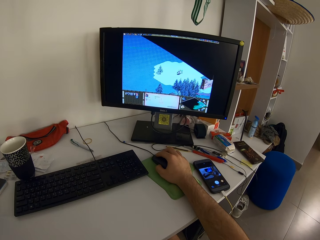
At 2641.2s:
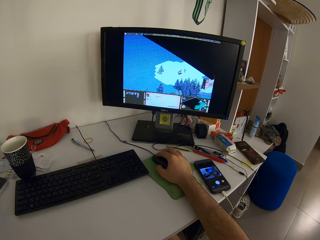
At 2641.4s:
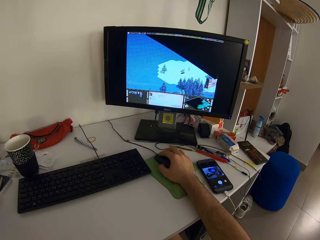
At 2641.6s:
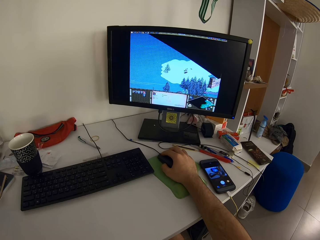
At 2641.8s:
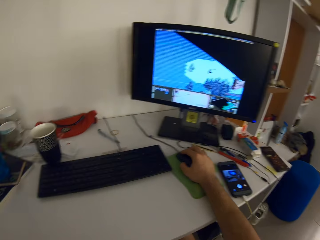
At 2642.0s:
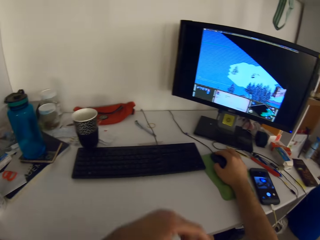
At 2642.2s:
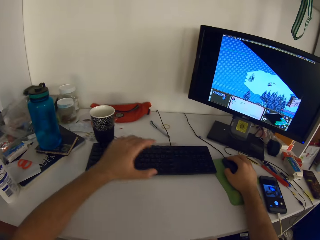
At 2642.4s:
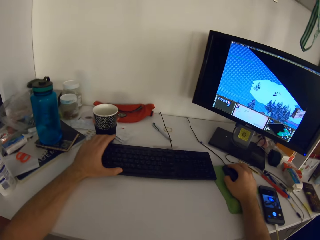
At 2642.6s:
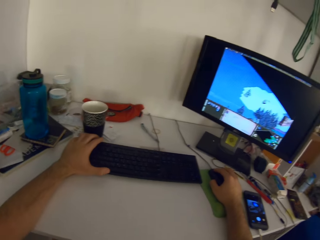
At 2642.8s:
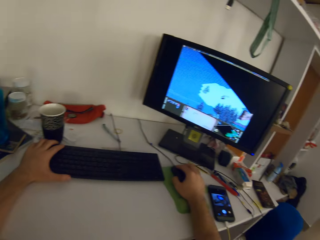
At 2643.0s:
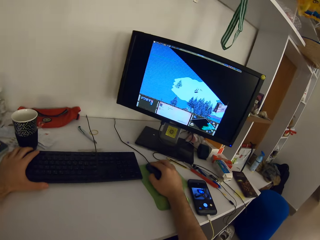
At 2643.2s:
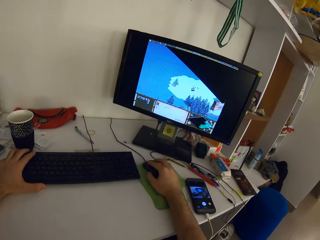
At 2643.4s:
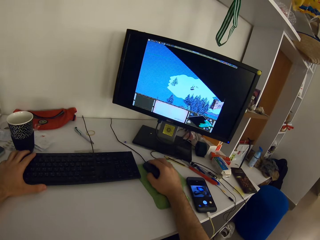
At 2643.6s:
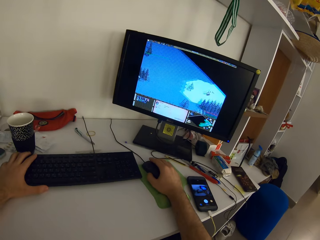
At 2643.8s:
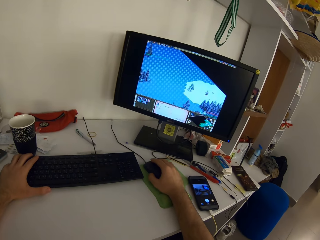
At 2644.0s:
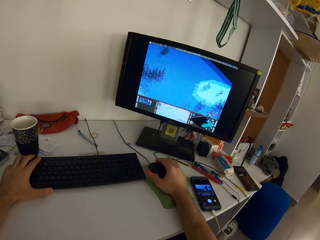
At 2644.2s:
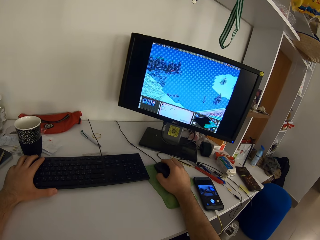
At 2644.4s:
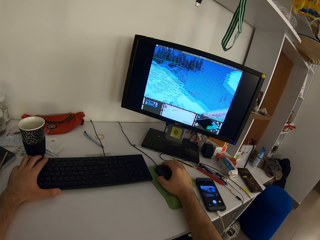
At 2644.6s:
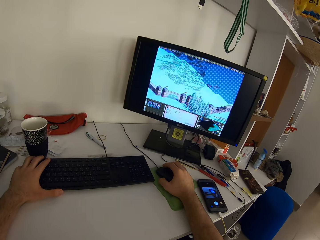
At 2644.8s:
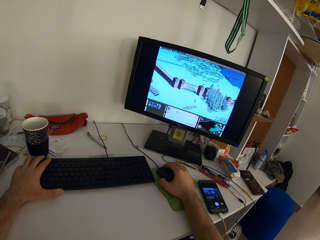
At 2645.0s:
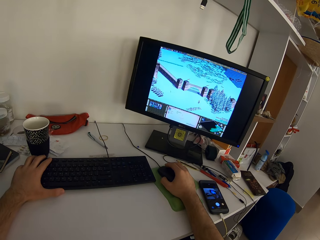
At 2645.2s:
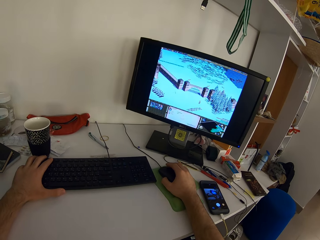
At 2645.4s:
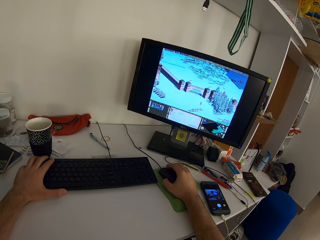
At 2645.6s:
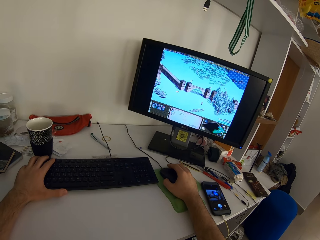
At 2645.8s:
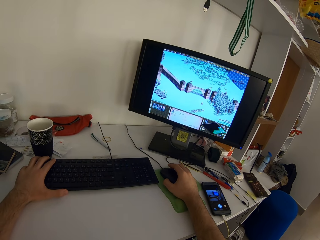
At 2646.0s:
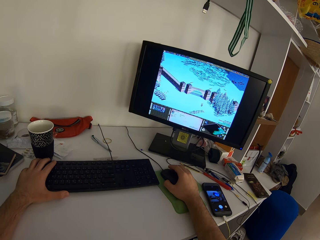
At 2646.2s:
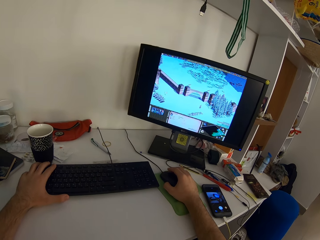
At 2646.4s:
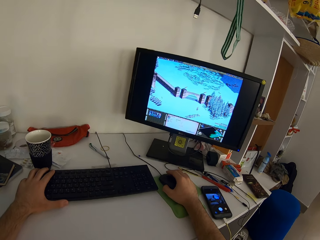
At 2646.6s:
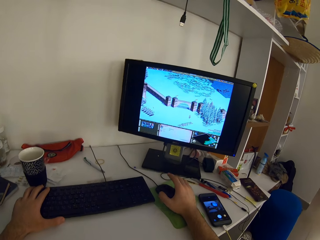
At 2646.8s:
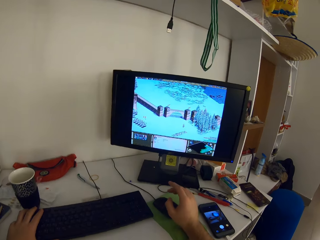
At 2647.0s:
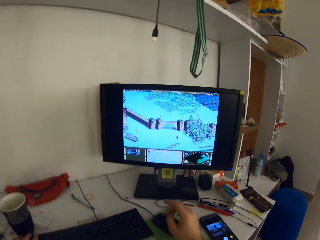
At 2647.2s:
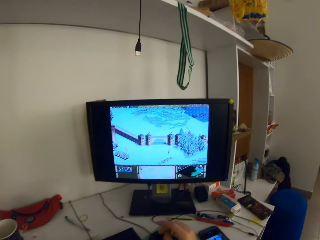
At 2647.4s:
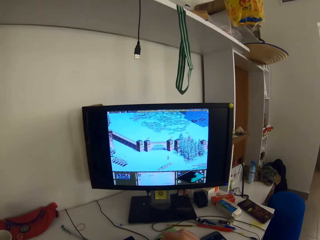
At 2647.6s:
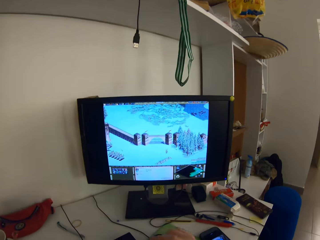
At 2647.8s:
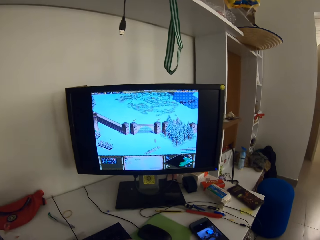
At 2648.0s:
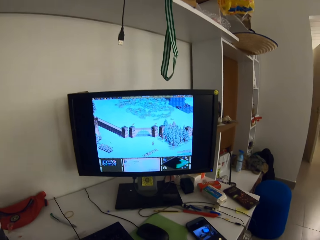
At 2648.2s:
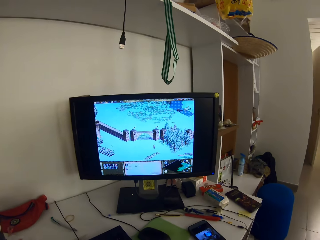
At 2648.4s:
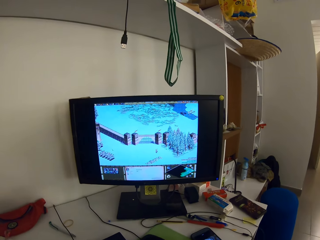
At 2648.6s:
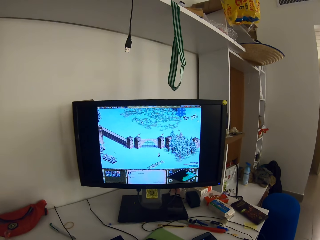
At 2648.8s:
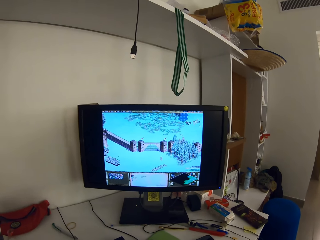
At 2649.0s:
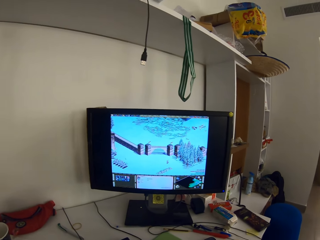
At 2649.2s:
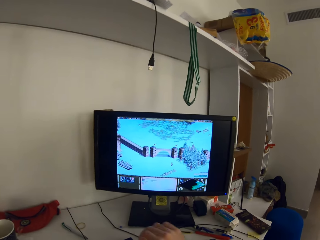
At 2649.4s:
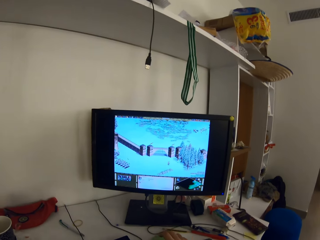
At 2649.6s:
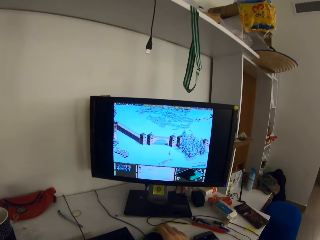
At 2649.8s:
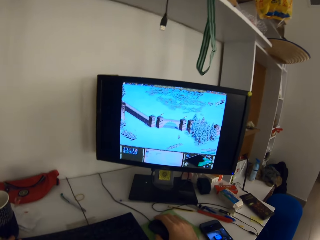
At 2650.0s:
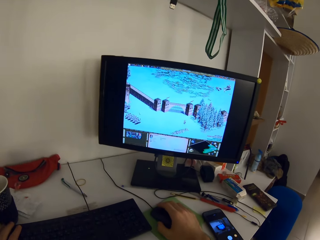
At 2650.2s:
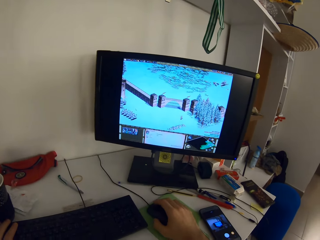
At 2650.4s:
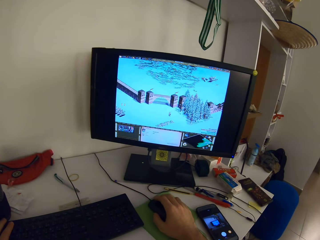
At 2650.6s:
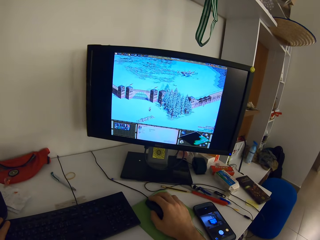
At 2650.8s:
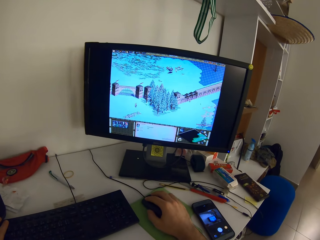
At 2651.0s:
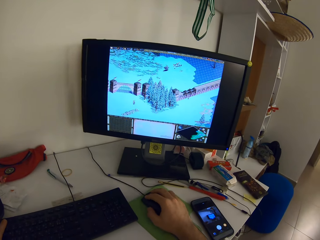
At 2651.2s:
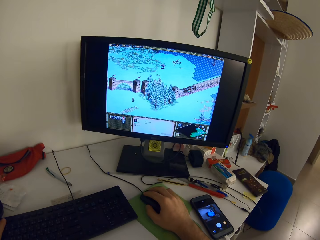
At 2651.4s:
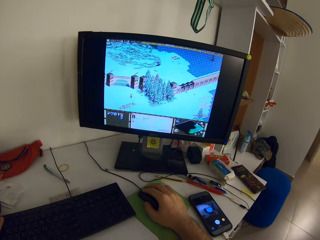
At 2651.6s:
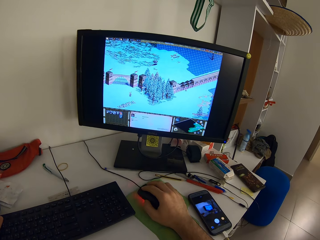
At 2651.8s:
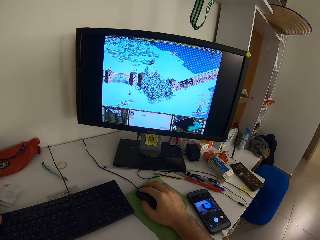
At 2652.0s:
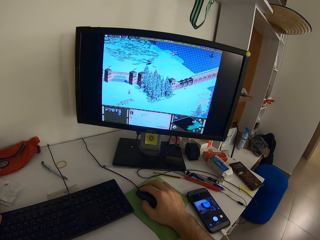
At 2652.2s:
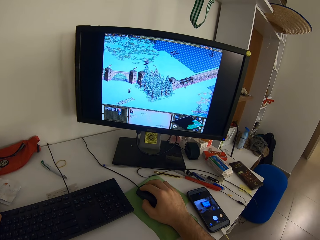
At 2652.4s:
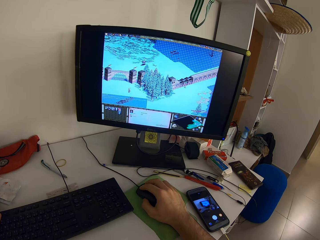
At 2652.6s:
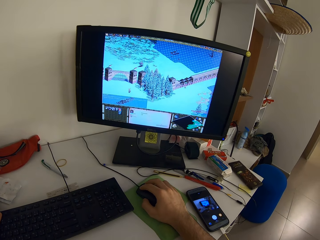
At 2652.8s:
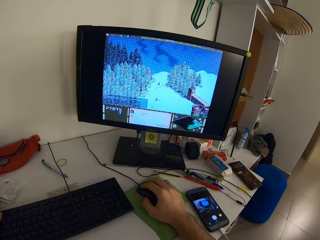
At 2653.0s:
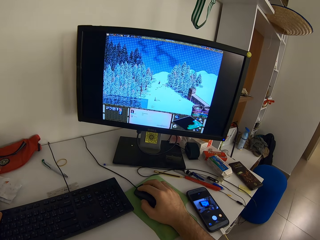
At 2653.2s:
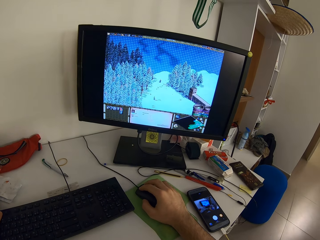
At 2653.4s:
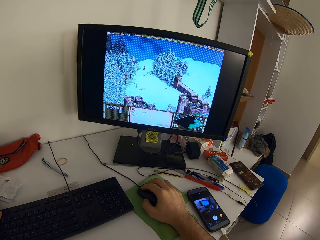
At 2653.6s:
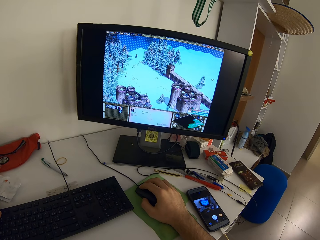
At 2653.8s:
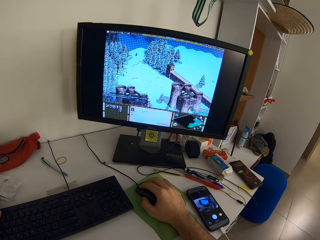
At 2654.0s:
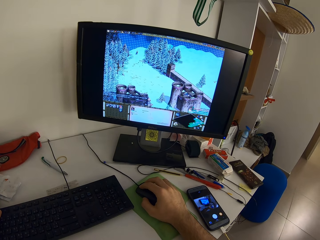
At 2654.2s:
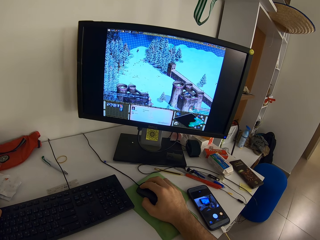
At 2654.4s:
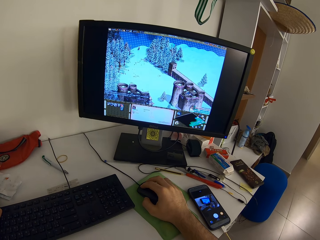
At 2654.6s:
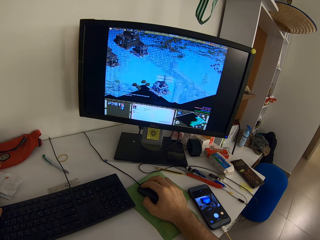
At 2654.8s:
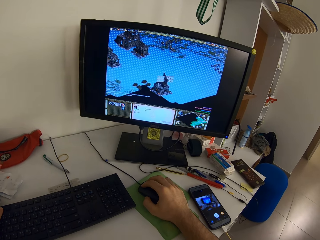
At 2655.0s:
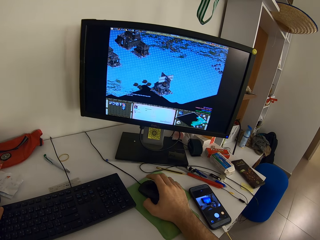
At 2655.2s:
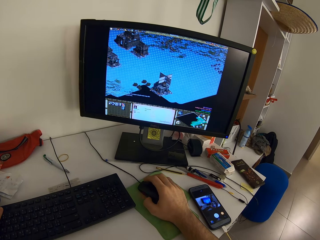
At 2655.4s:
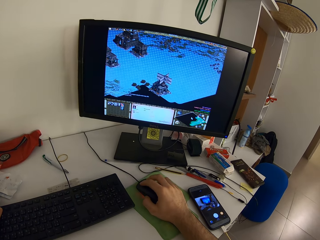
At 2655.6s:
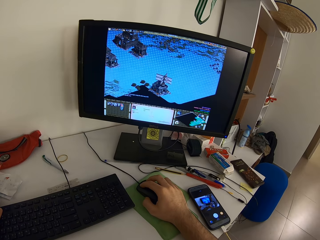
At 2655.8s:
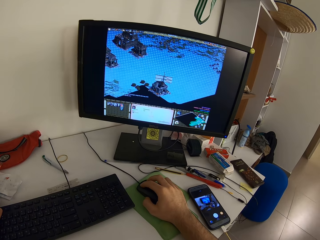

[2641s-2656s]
The camera wearer holds the keyboard. He rests his left hand on the keyboard. He removes his hands from the mouse. He holds the mouse with his right hand. He plays a video game on a computer with the mouse.

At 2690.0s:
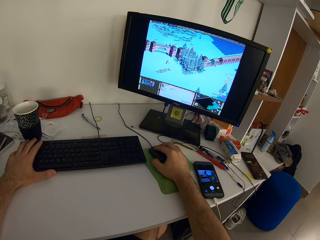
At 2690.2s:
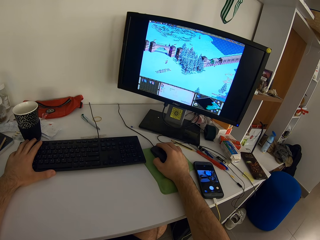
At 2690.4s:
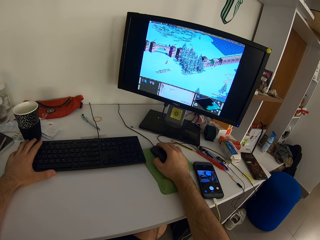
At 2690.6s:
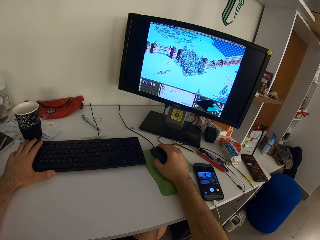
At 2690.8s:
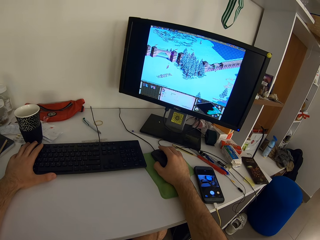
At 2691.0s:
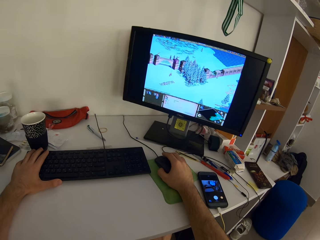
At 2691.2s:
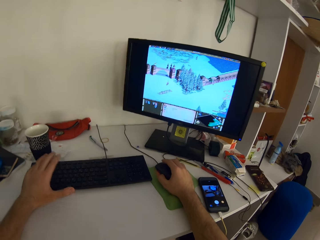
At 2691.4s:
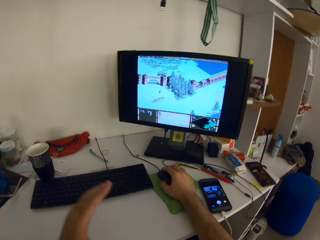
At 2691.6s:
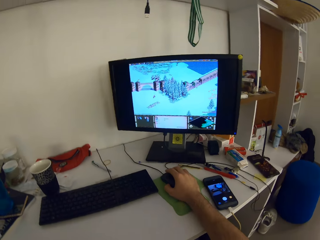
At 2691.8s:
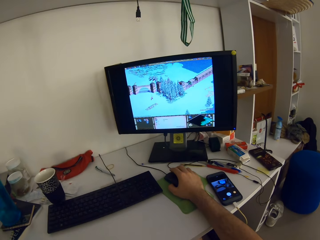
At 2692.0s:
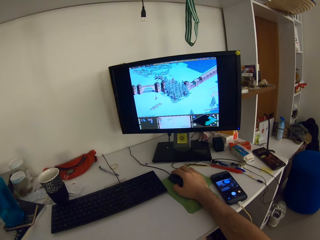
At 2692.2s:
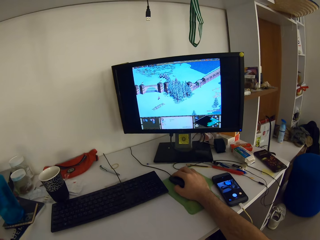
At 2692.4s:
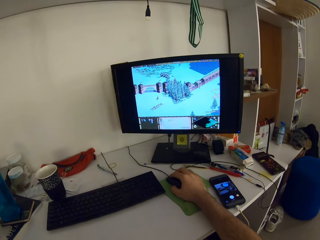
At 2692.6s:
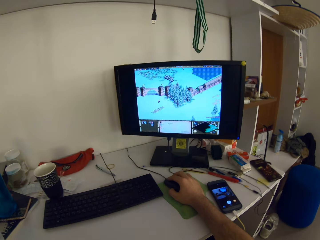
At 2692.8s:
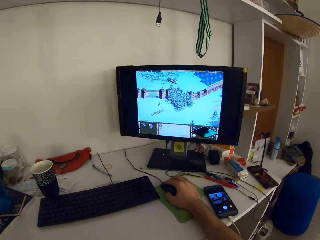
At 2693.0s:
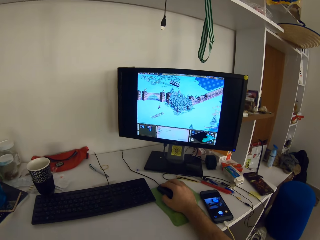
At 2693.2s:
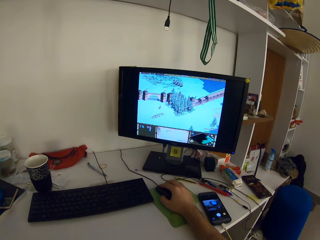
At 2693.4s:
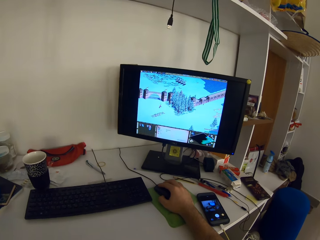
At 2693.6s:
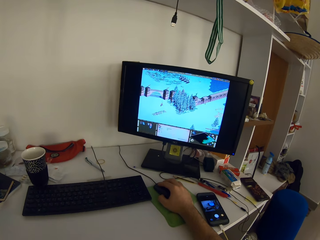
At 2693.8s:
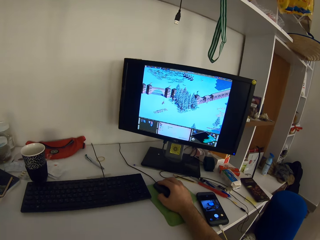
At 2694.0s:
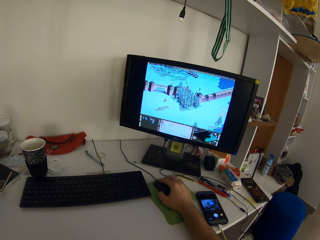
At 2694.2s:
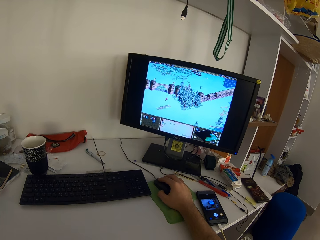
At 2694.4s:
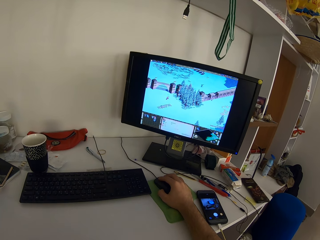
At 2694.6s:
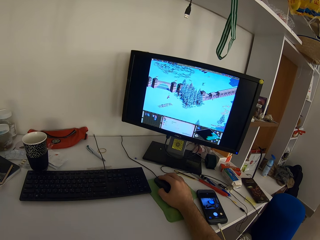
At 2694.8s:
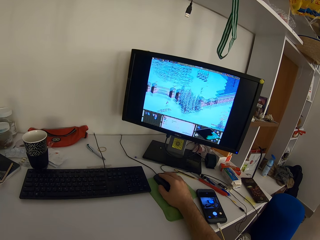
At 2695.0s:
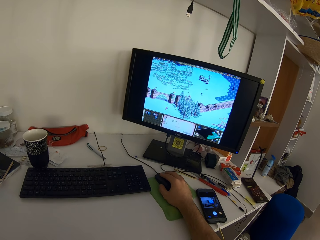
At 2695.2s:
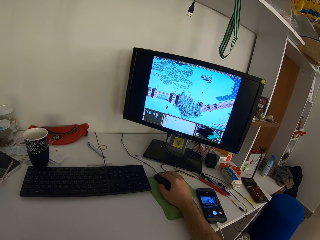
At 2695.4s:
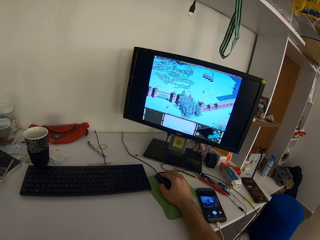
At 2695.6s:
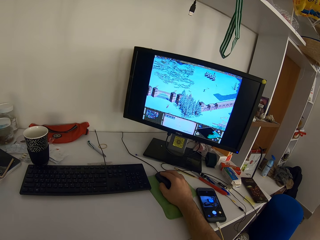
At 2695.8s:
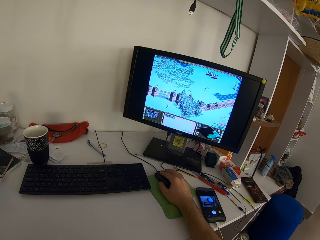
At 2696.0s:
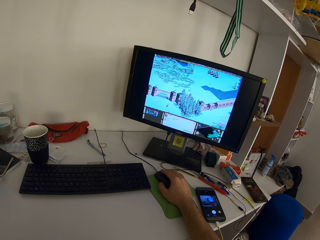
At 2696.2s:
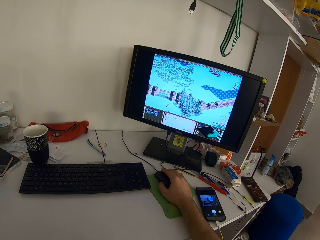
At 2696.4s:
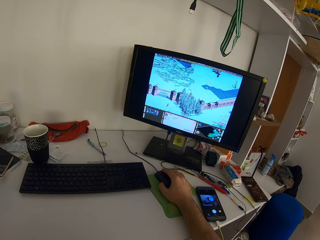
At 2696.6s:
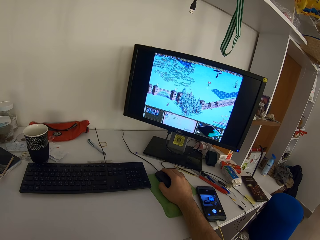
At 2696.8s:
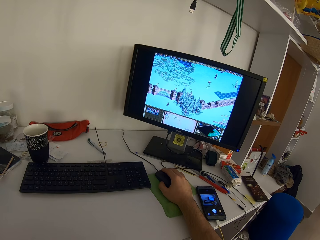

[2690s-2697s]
The camera wearer removes his hands from the keyboard.
